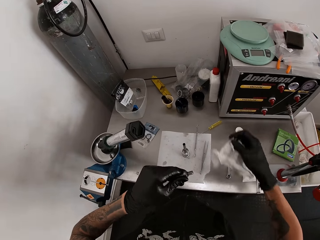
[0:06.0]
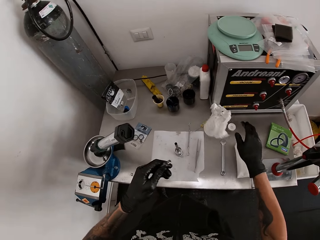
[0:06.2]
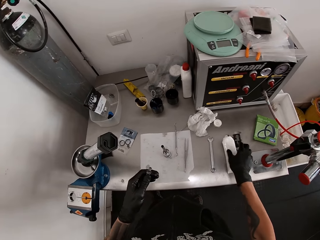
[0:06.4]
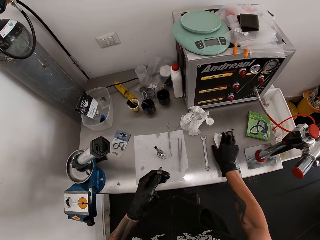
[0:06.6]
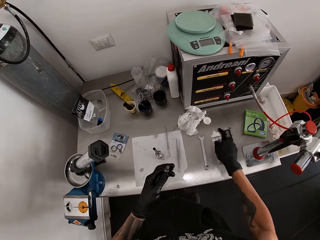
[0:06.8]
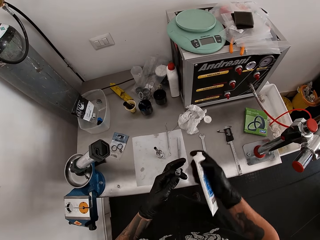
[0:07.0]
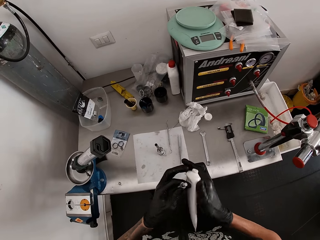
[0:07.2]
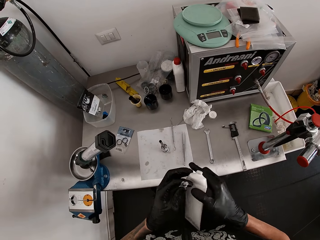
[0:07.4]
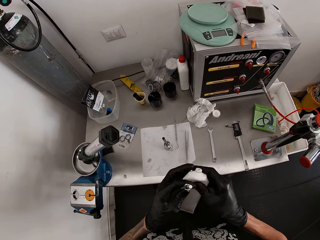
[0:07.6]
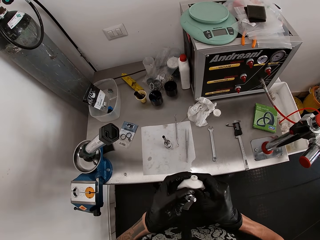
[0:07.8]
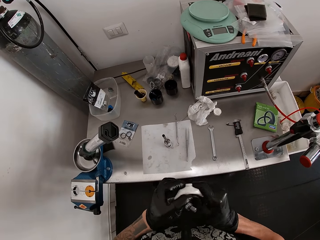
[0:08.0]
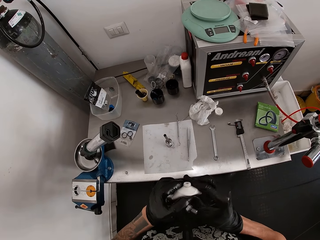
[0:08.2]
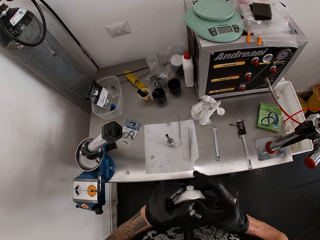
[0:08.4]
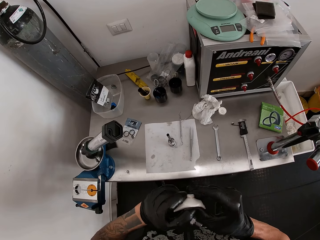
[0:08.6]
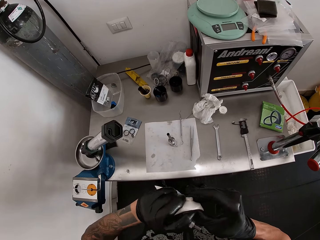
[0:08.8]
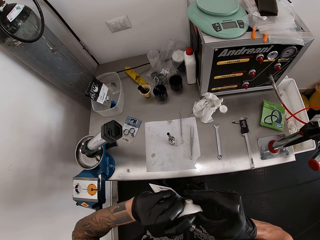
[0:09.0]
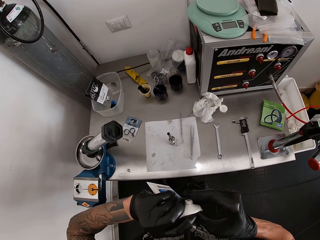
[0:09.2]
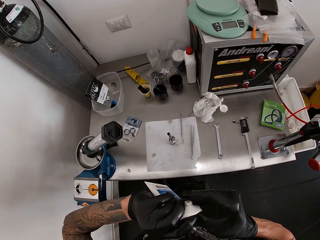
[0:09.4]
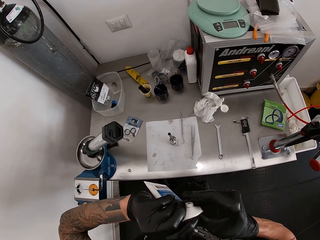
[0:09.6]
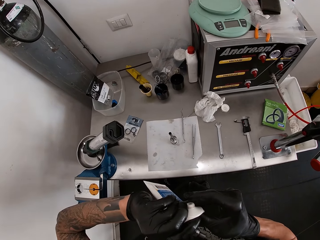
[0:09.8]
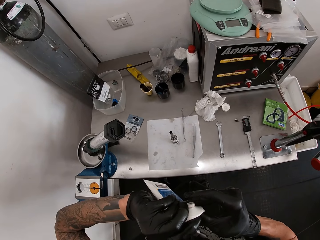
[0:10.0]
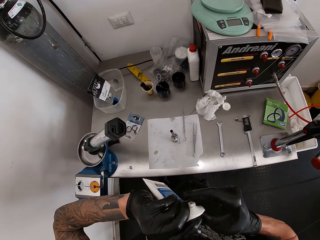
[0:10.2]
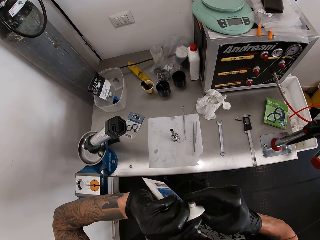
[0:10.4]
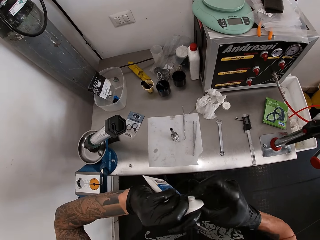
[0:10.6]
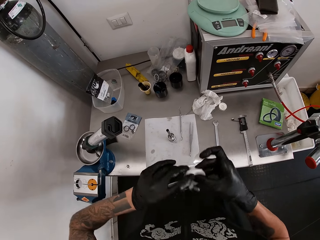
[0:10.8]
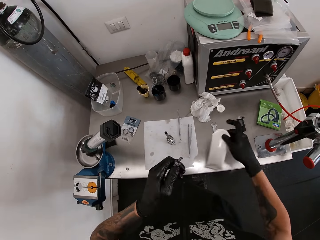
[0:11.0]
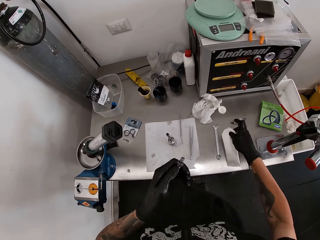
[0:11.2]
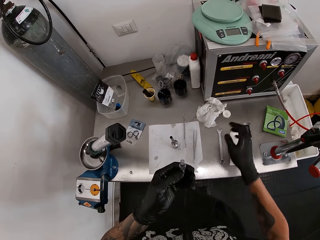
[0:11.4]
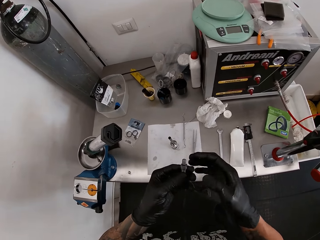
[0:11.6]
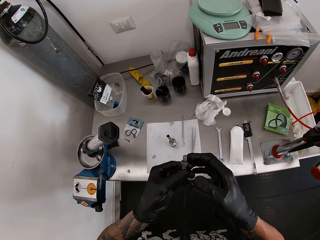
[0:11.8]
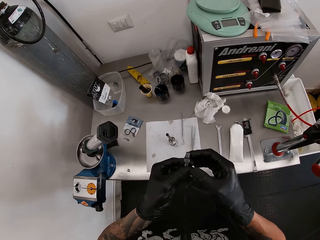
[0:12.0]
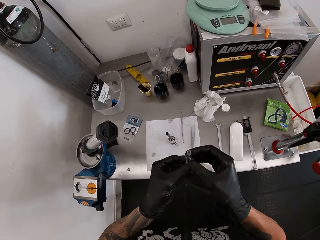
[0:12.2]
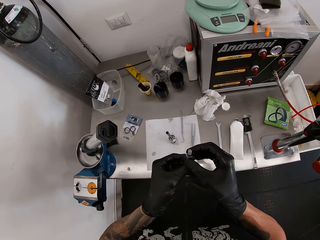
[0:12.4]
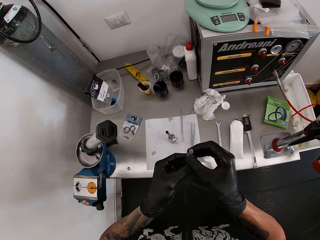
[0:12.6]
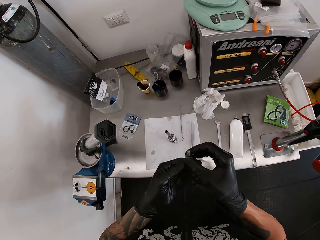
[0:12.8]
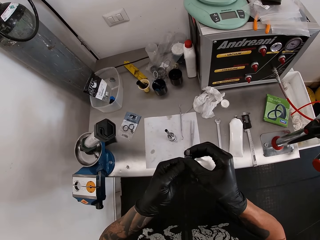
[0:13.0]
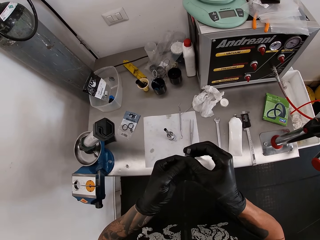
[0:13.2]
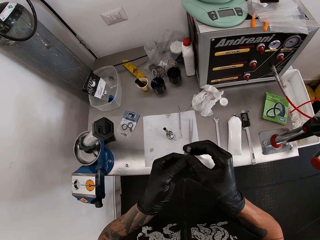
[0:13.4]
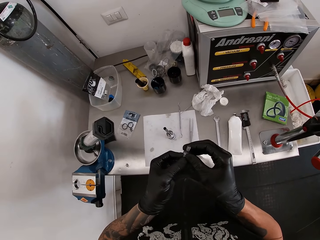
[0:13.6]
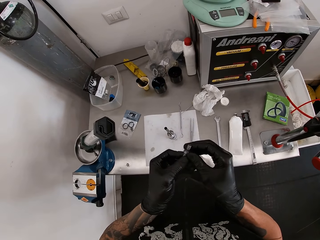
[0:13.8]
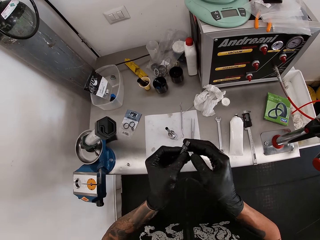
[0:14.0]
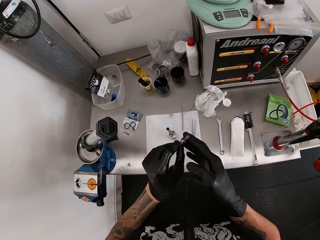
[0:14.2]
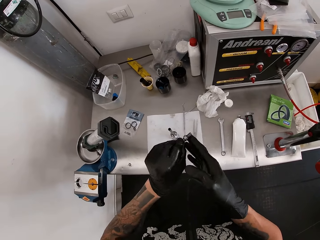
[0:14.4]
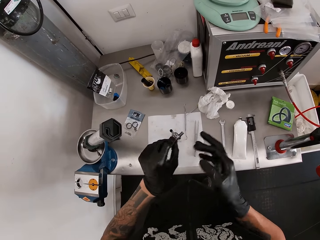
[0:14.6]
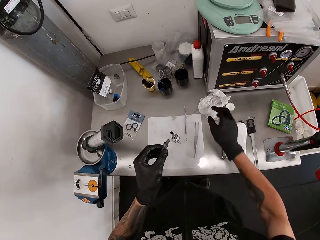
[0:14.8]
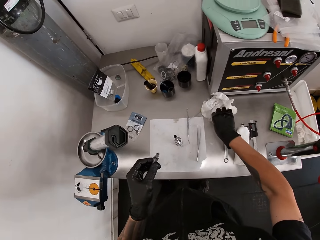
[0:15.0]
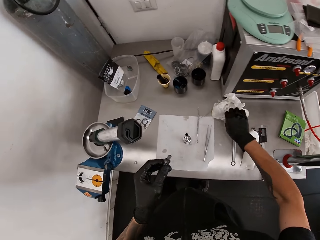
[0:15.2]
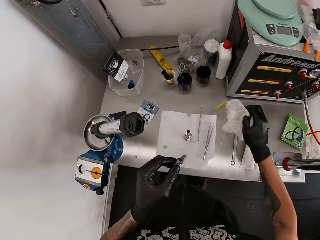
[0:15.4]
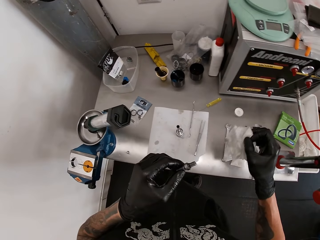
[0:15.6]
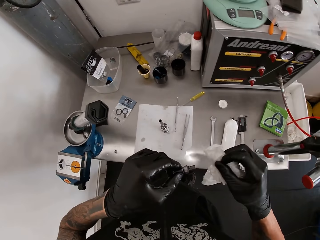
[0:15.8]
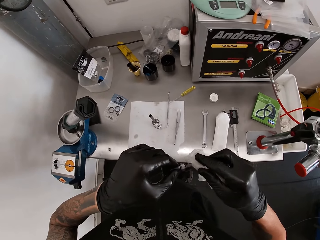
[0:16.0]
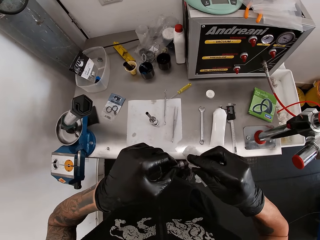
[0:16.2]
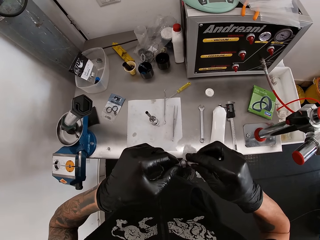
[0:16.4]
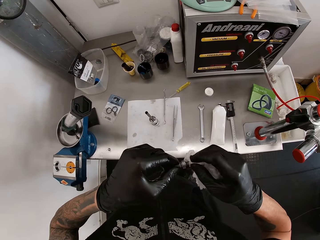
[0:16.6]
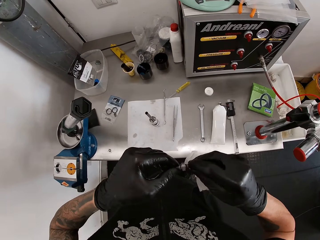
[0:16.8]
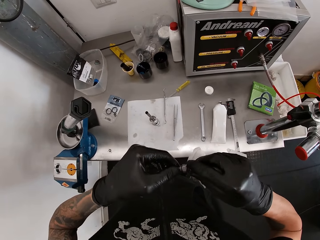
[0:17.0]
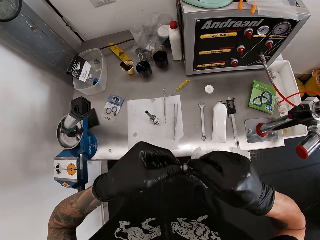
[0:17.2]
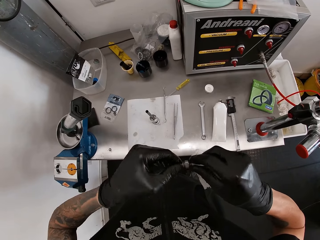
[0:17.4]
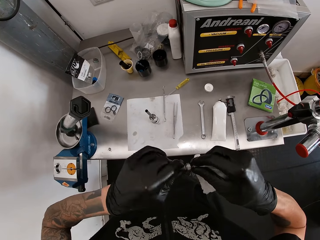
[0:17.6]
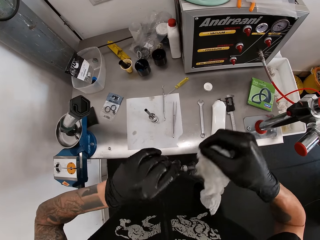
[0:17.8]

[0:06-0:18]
The camera wearer drops the tissue on the table with his right gloved hand. He picks up a tube or container from the table with his right gloved hand. He presses the container. He holds the tube with both gloved hands. He drops the tube on the table with his right gloved hand. He holds the bolt with both gloved hands. He picks up the tissue from the table with his right gloved hand. He cleans the bolt with the tissue in his right gloved hand.

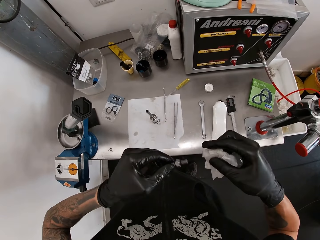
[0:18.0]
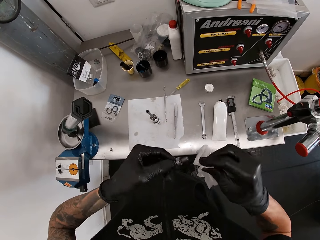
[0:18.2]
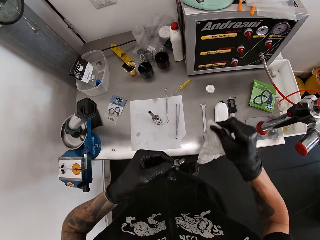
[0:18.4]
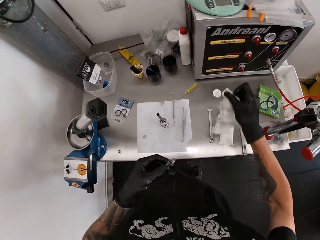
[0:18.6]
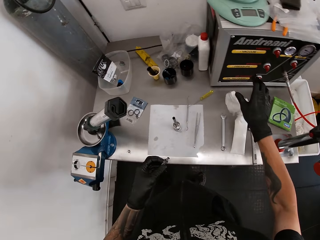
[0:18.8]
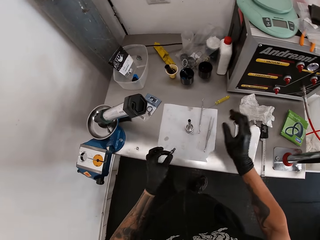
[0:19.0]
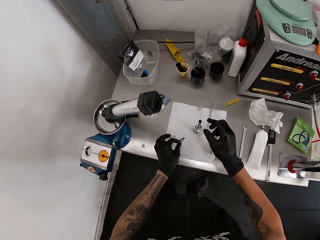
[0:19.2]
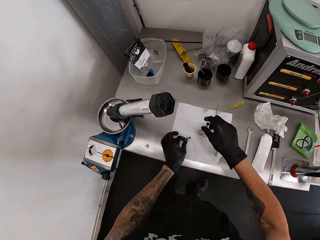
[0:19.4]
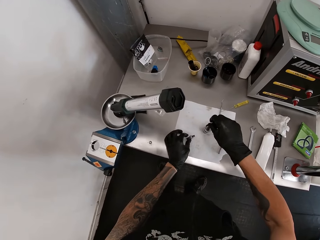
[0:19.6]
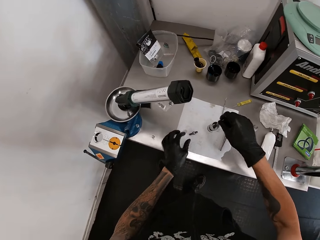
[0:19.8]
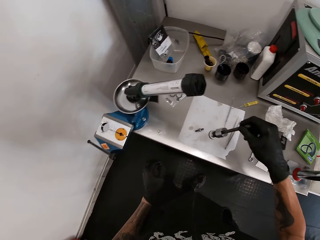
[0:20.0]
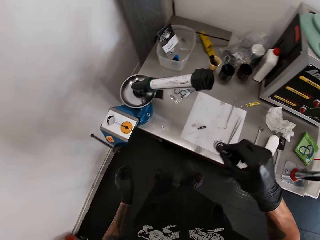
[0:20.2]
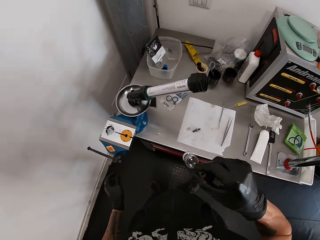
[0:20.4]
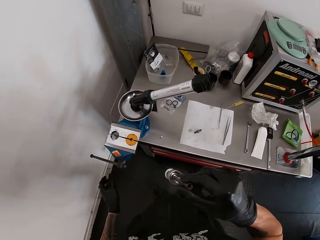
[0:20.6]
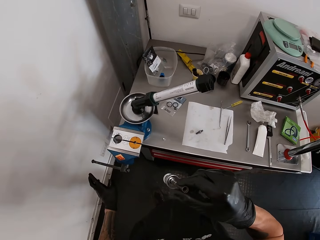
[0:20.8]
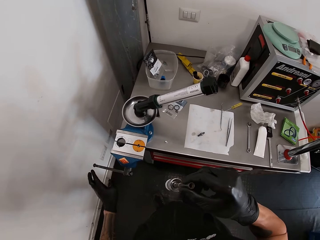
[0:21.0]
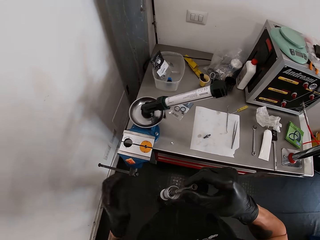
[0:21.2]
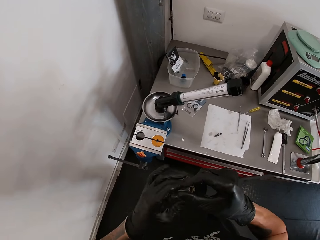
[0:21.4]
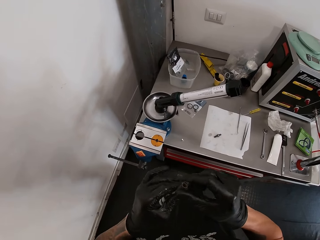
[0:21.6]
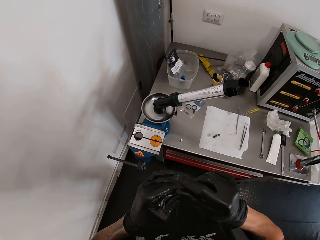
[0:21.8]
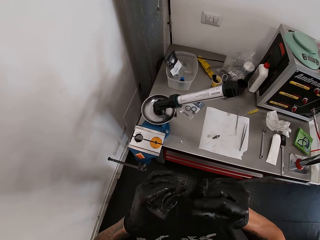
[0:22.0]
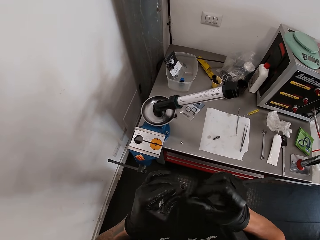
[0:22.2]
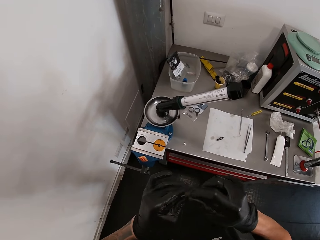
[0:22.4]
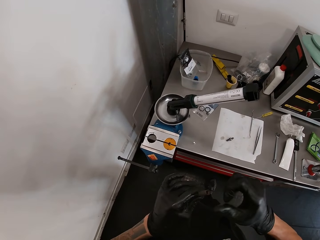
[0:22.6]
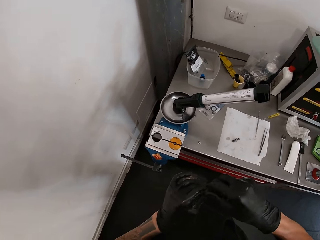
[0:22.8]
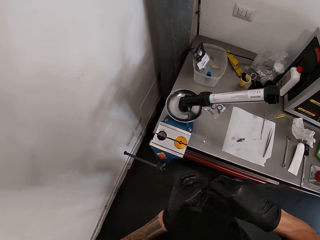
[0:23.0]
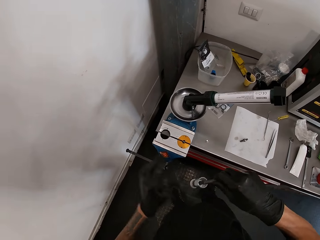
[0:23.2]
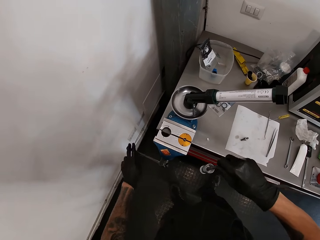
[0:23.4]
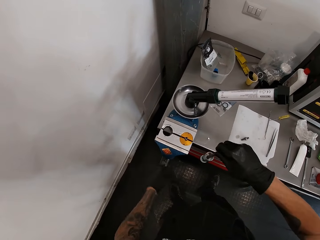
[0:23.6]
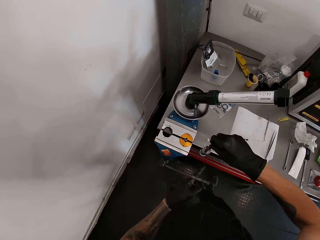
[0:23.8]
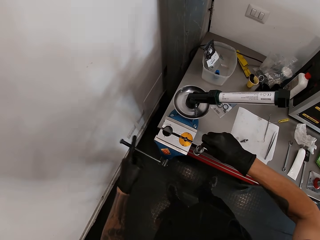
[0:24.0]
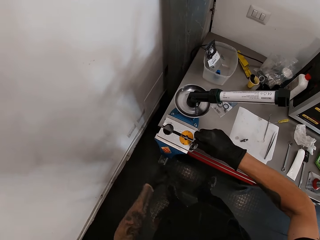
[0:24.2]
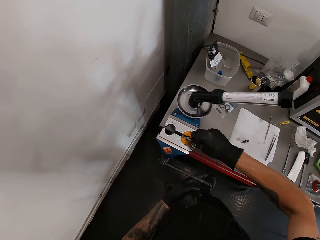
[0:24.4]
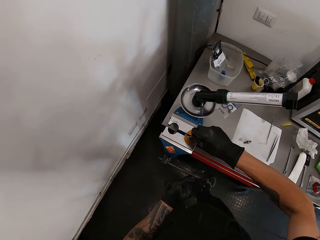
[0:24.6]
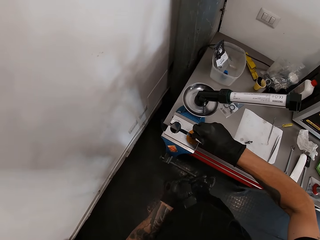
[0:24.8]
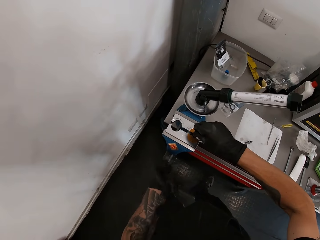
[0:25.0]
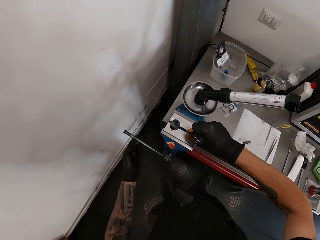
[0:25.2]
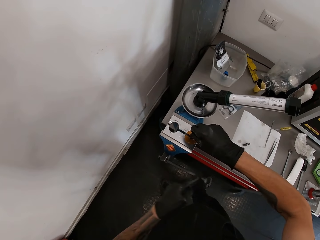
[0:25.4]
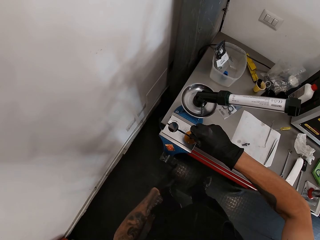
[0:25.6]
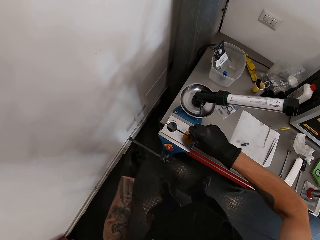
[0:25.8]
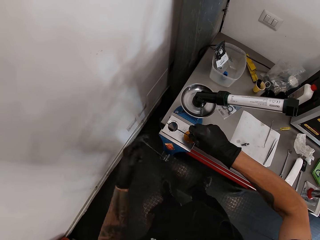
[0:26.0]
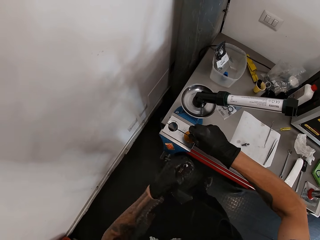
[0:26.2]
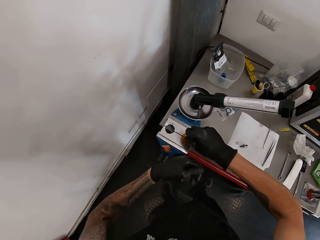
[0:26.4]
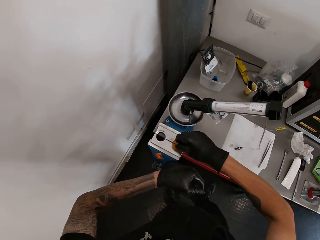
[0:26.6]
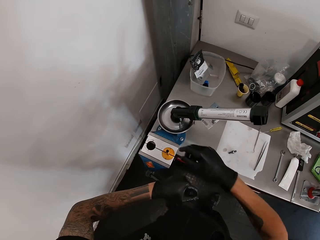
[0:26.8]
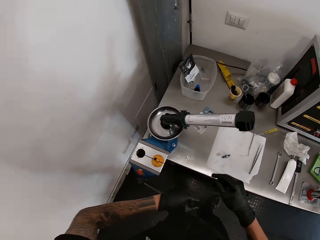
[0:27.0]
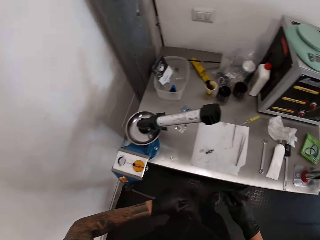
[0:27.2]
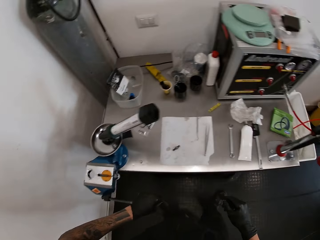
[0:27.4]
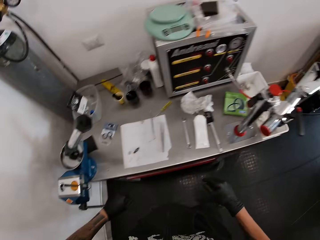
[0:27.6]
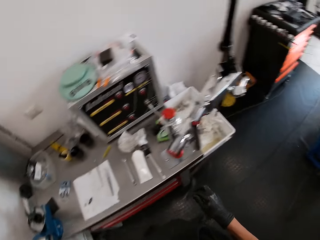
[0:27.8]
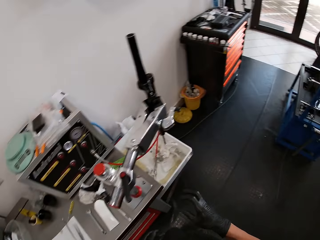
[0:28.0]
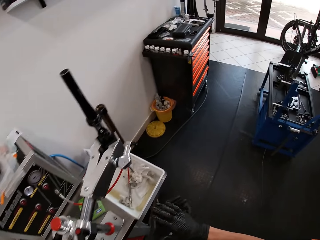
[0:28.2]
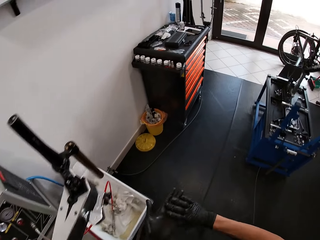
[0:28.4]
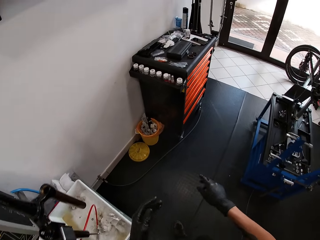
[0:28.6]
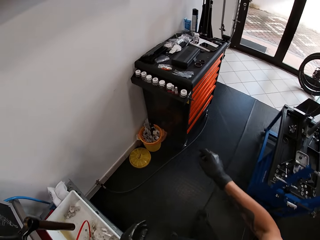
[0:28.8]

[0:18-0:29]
The camera wearer drops the tissue on the table with his right gloved hand. He drops the bolt on the table with his left gloved hand. He picks up a metal from the table with his right gloved hand. He looks around. He picks up something with the other hand and wipes something. He holds the metal with both hands. He picks up something with the other hand. He rolls a handle on the table with his left gloved hand. He places the metal on the table with his right gloved hand. He fixes something in the machine. He walks around.
